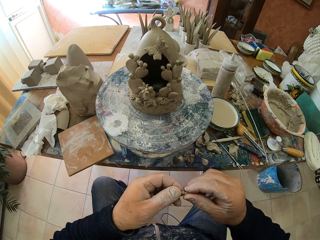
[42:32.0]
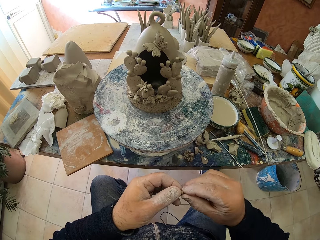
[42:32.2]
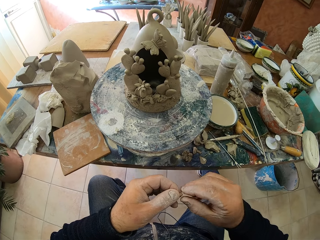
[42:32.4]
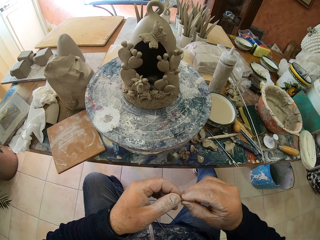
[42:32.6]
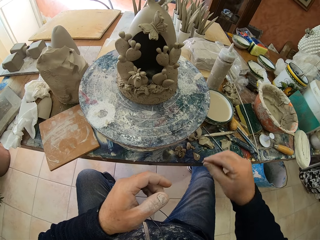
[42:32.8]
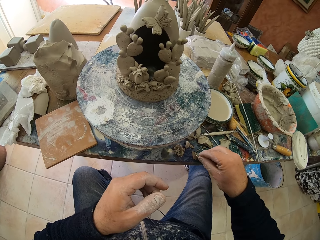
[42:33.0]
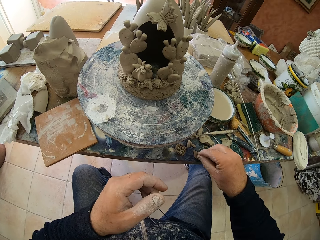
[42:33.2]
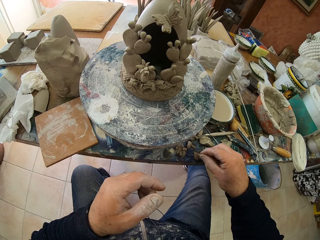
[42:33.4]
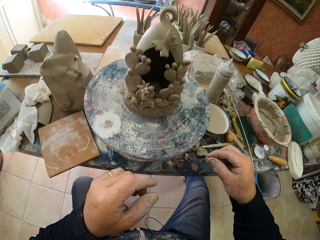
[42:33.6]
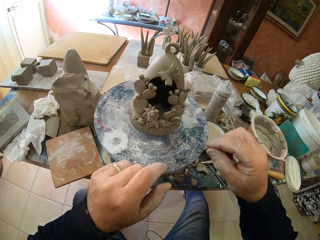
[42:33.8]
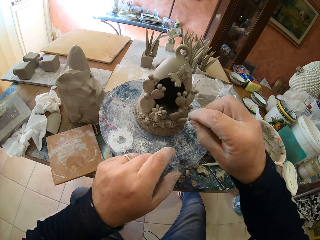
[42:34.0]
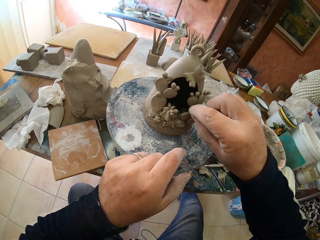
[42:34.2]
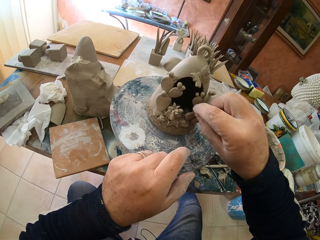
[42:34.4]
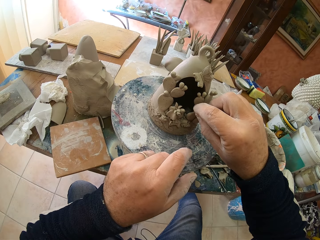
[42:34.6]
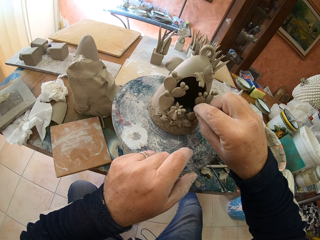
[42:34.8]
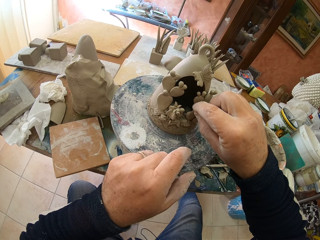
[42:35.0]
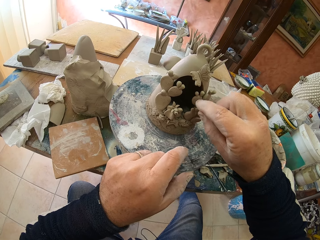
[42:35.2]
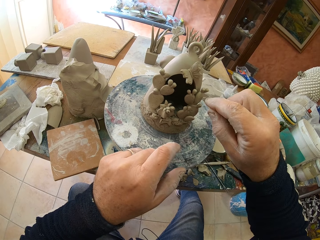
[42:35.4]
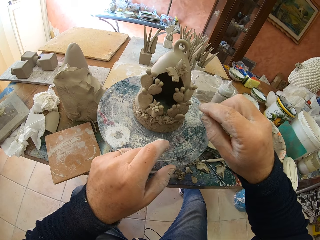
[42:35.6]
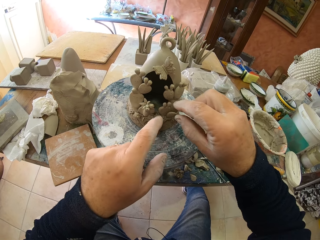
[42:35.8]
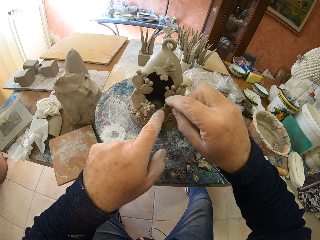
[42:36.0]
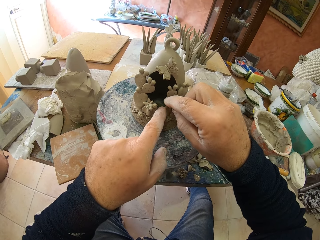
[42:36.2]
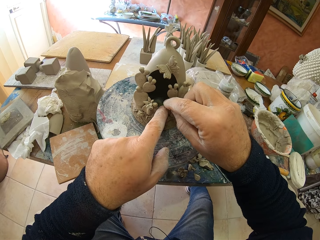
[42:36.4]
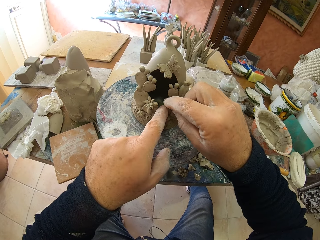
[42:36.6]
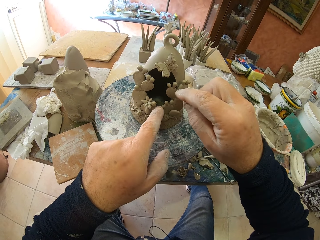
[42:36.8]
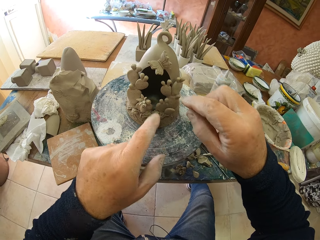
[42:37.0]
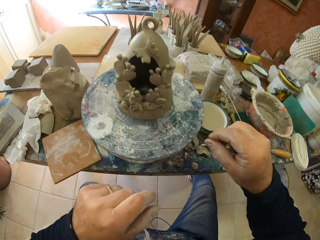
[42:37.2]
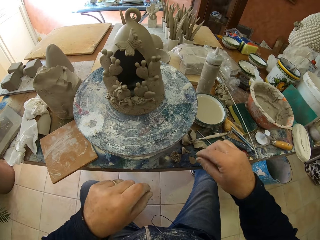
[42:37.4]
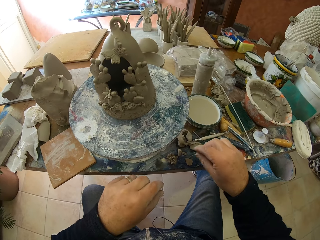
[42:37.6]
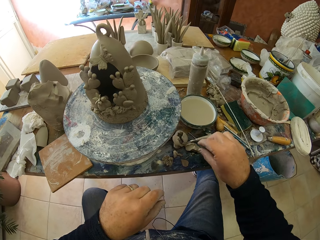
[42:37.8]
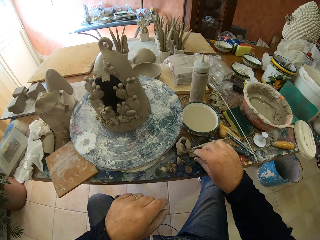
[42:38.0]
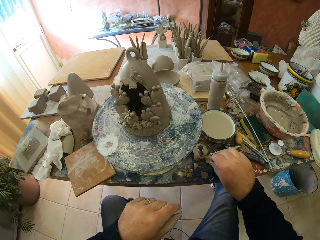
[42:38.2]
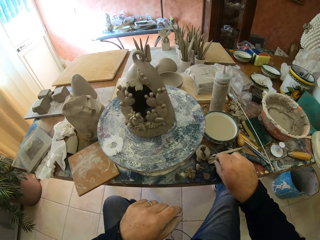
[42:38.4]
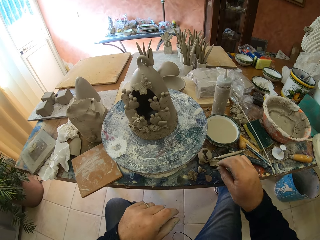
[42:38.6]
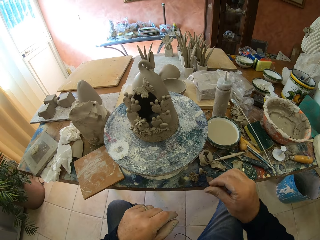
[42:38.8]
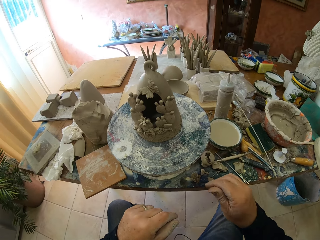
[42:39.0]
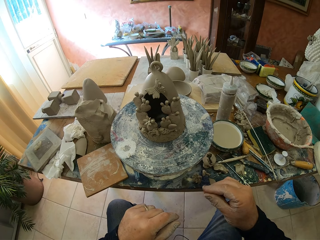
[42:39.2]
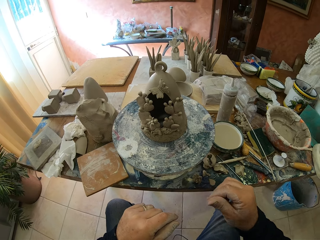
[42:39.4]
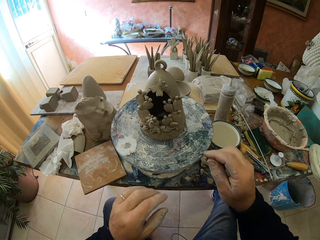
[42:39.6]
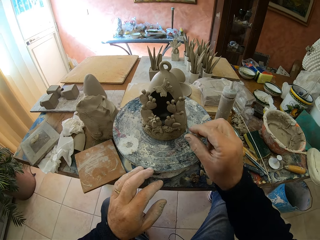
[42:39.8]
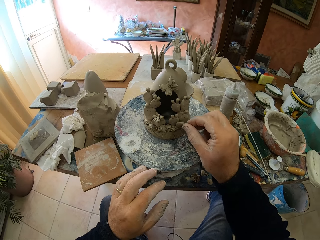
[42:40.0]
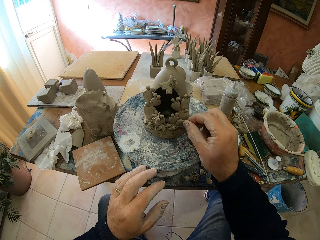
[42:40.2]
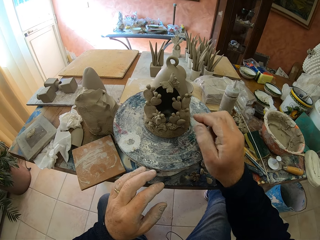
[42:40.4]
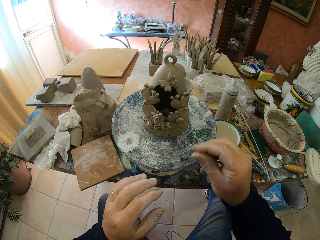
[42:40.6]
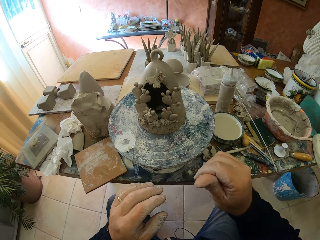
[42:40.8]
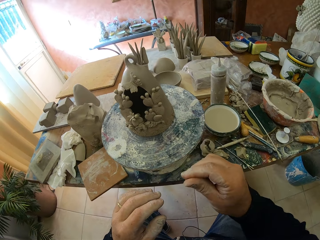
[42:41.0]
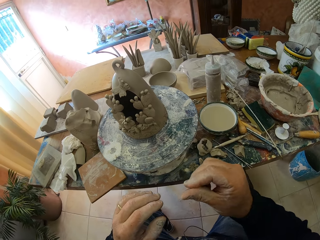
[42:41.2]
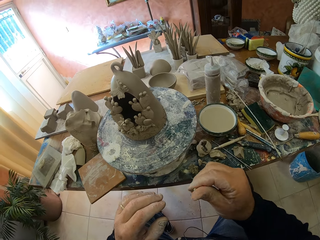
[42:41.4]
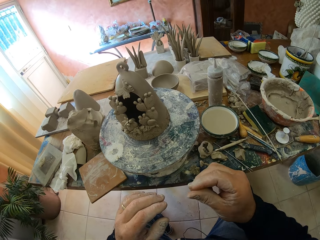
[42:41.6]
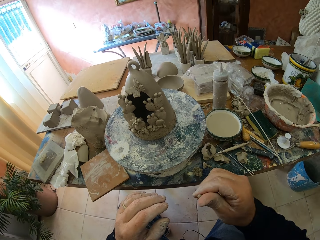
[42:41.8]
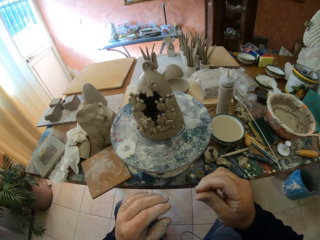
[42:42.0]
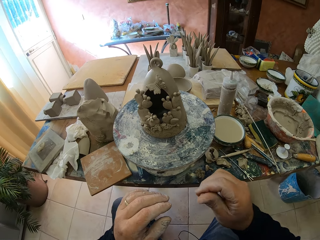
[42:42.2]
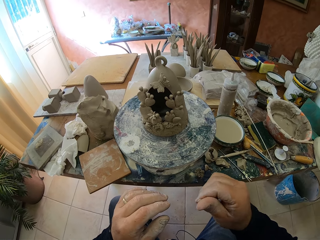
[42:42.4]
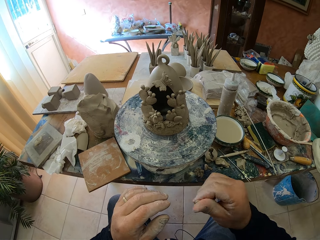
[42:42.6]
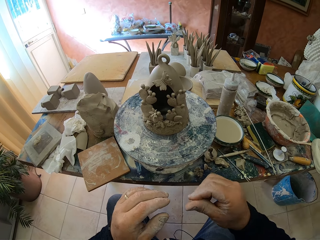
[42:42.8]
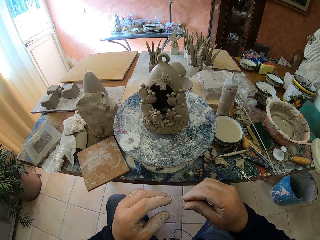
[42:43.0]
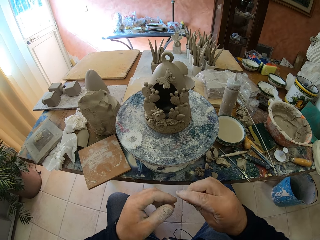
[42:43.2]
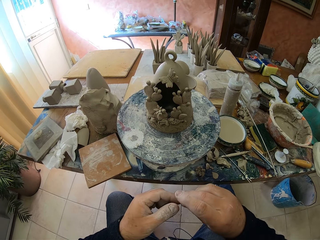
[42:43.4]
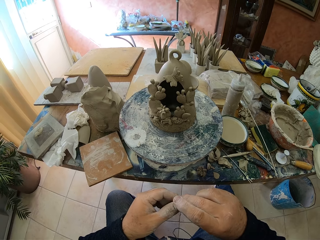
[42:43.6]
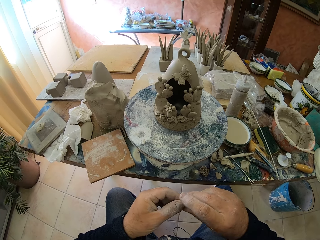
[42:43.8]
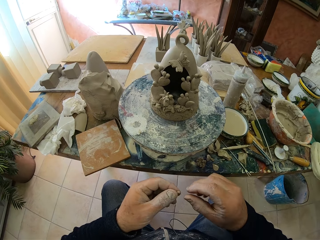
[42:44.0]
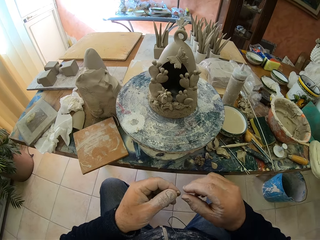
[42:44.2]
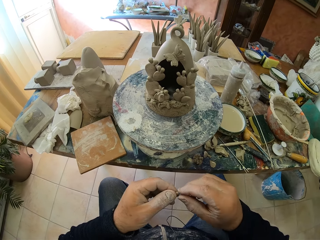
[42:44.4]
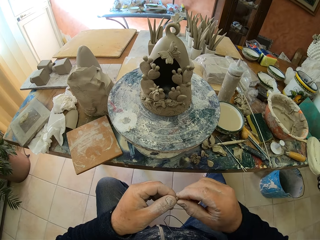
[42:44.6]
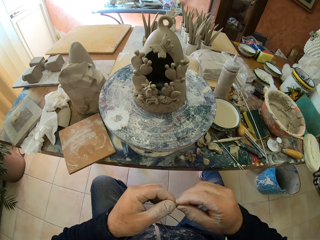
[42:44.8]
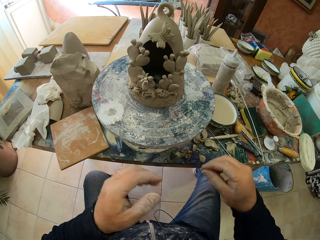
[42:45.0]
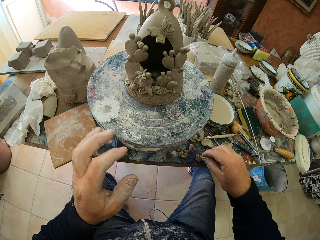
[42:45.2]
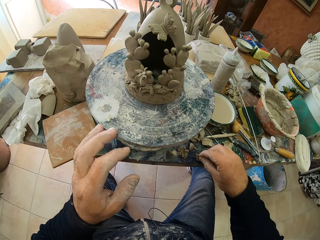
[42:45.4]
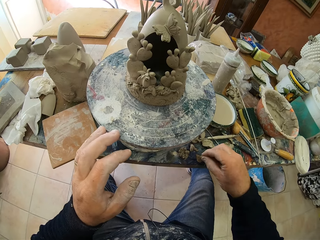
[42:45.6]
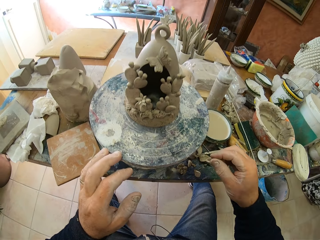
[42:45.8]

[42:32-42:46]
The camera wearer molds clay with his hands. He rolls the clay. He scoops glue from the table. He attaches the clay. He adjusts the clay on a clay model. He picks up the clay from the table. He rolls the clay with his hand. He adjusts the clay on the clay model. He rolls the clay with his hand. He molds the clay with his hands.

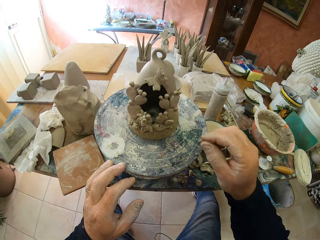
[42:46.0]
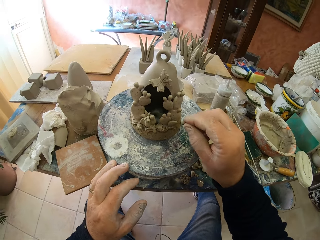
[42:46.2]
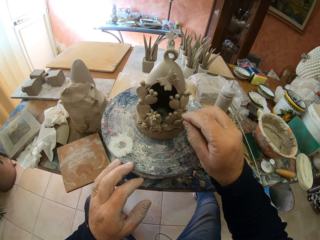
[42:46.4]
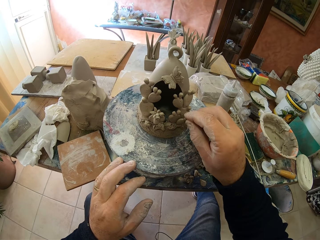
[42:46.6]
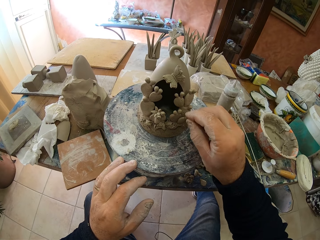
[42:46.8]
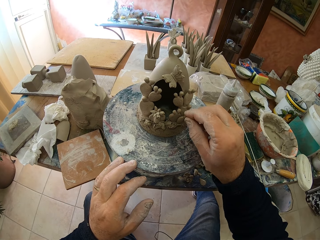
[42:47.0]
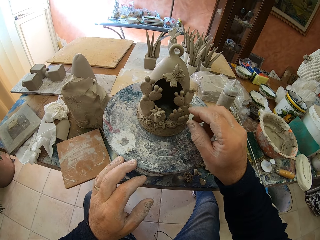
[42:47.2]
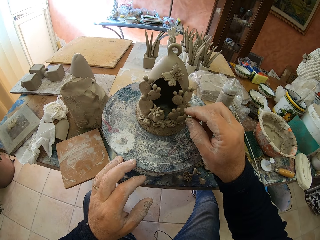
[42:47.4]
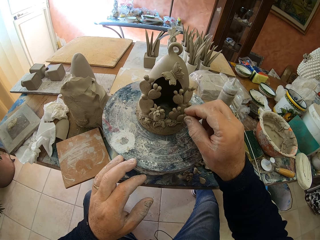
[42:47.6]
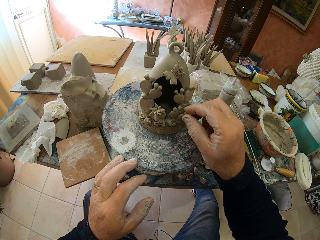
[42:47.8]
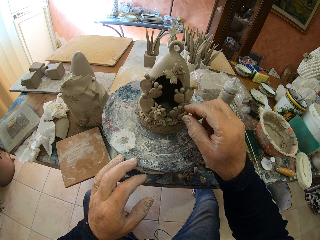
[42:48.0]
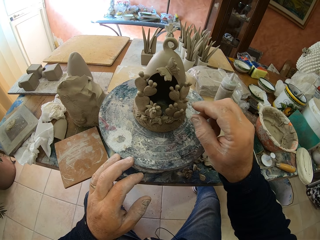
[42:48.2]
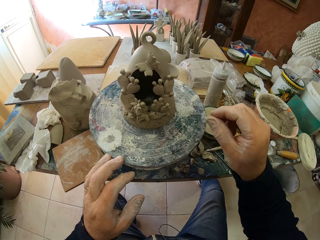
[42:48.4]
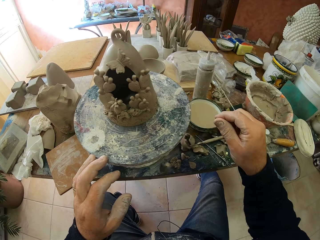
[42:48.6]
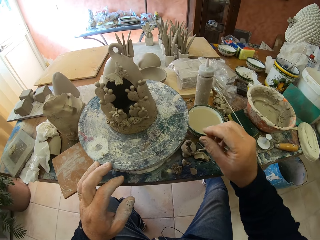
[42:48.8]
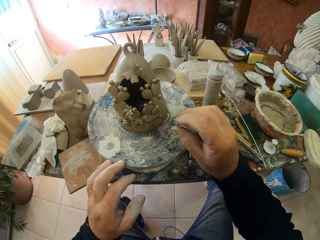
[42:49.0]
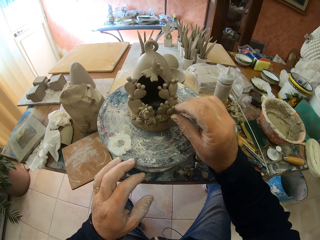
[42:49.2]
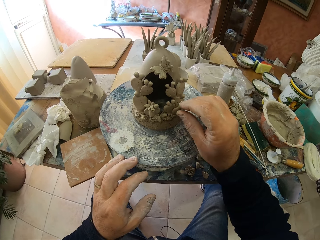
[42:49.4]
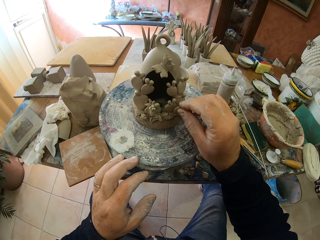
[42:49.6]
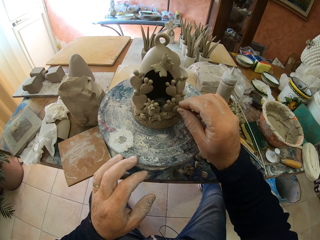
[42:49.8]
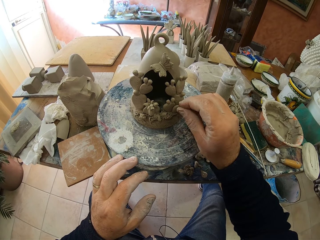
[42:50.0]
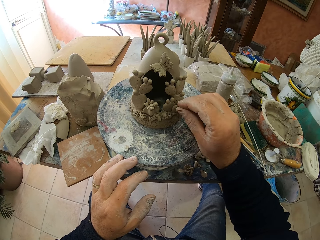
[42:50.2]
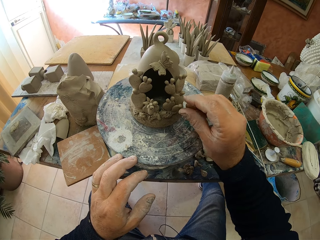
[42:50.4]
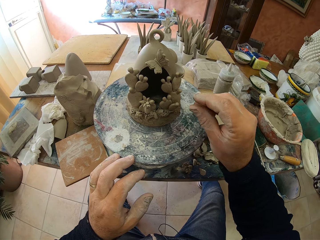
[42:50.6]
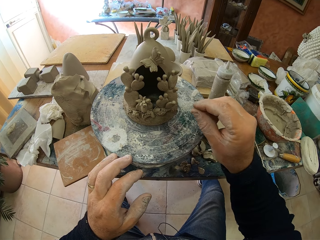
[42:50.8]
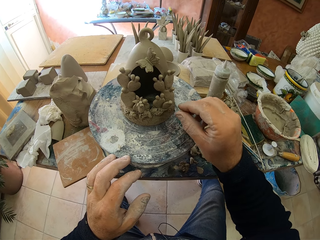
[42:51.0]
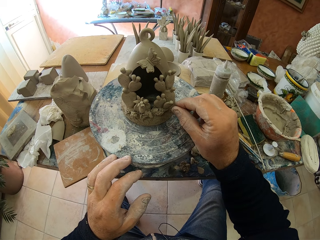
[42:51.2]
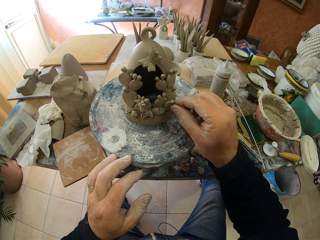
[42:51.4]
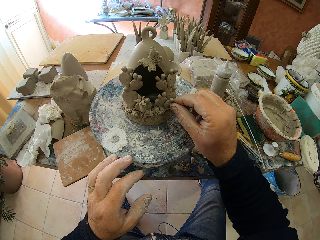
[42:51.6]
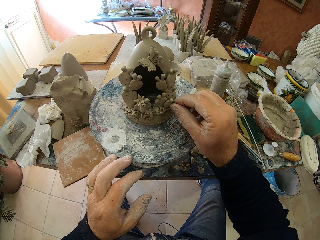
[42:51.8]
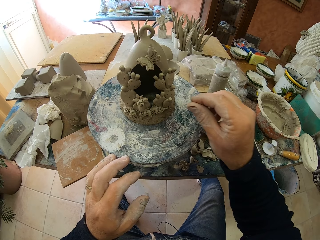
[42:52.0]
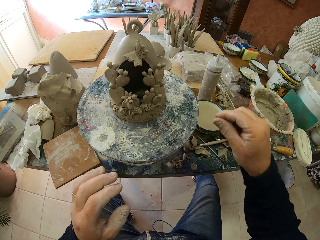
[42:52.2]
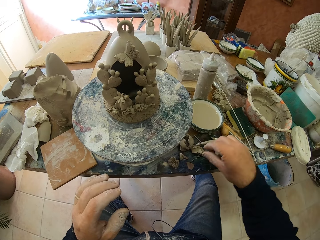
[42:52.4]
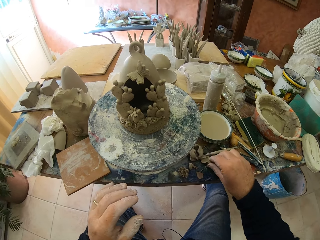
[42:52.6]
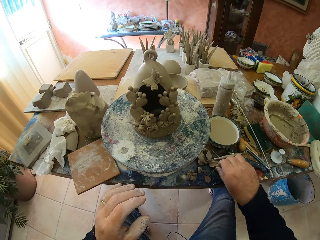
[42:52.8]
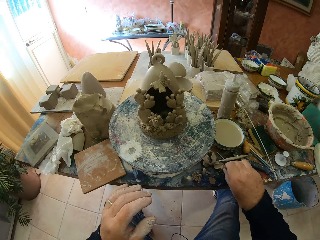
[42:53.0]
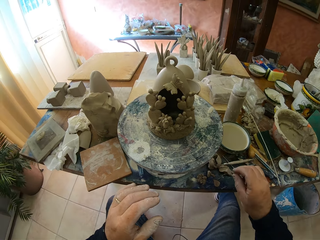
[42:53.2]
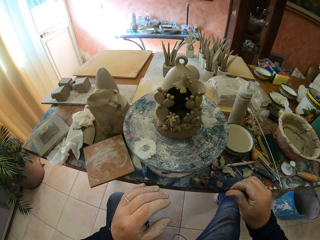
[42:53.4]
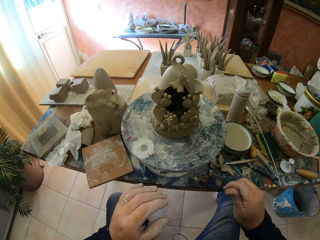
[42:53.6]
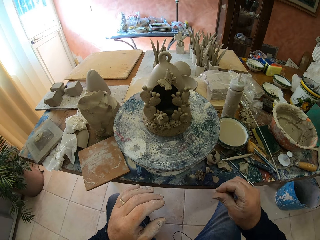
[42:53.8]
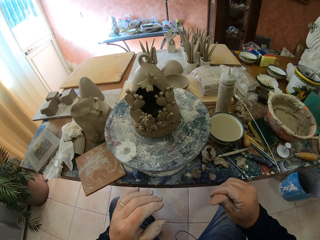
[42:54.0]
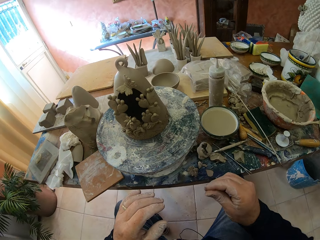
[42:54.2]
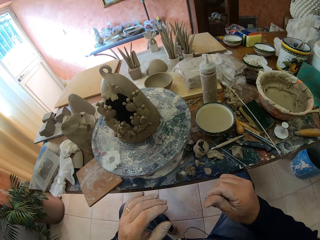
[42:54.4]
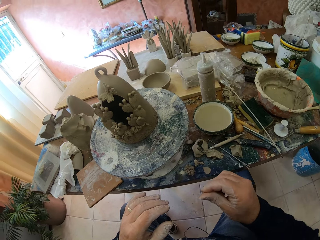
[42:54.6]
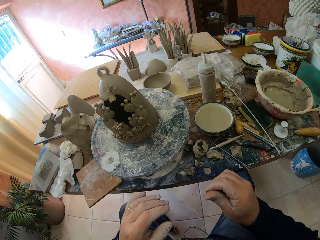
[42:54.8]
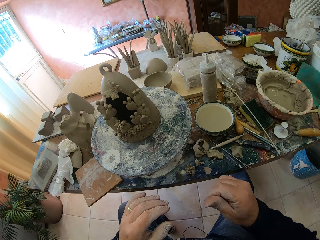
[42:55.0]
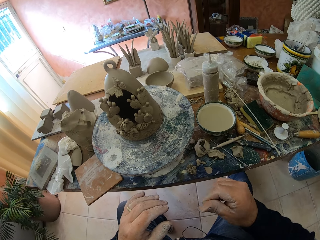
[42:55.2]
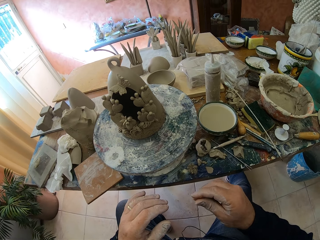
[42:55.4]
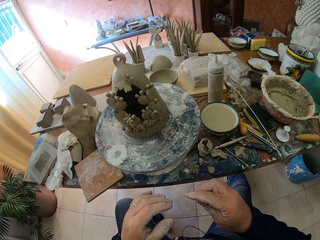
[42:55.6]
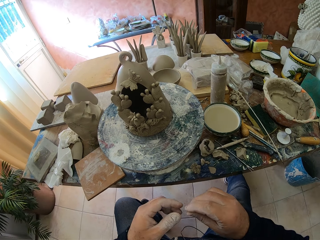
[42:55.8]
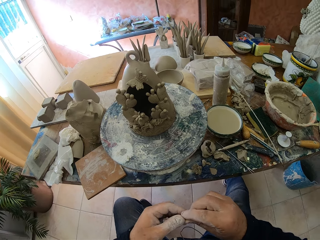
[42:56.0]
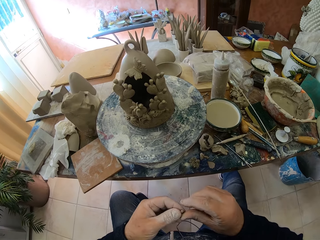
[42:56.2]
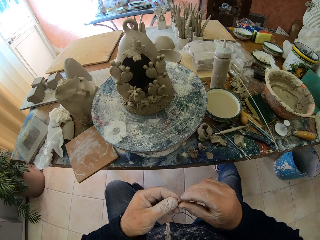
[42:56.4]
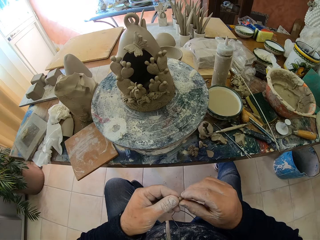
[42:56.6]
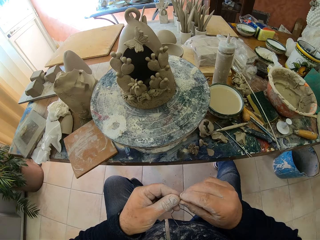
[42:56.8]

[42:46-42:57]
The camera wearer adjusts clay on a clay model. He attaches the clay. He rotates a clay molder on the table. He adjusts the clay on the clay model. He picks up the clay from the table. He rolls the clay with his hand. He molds the clay with his hands.
